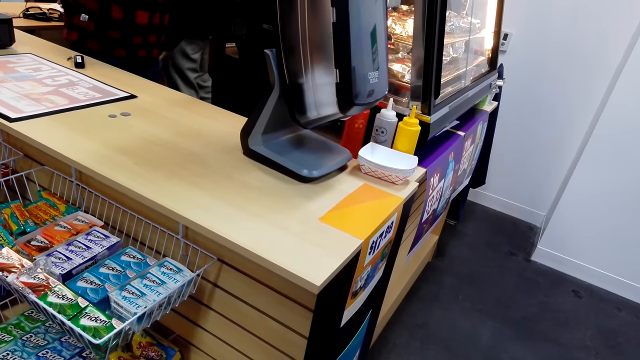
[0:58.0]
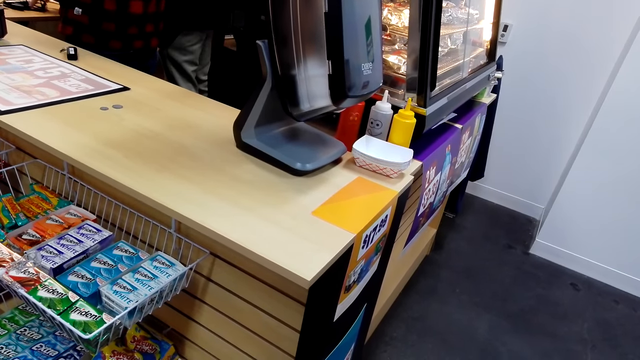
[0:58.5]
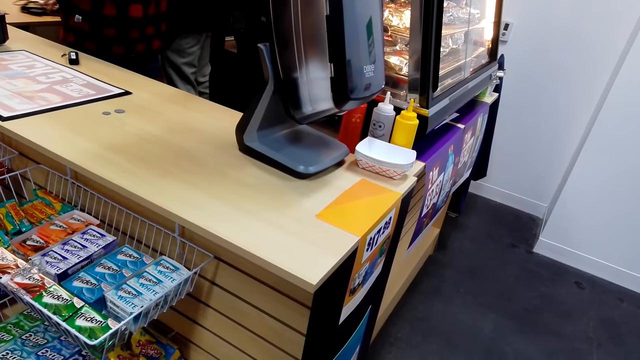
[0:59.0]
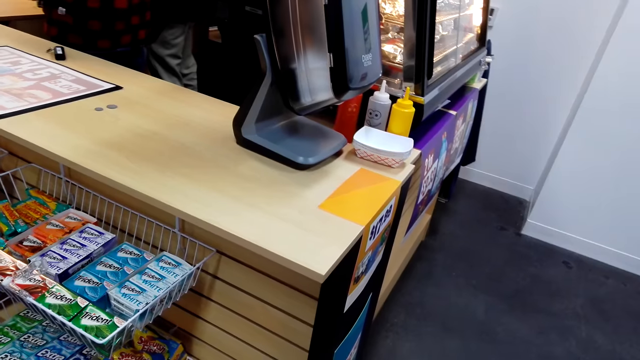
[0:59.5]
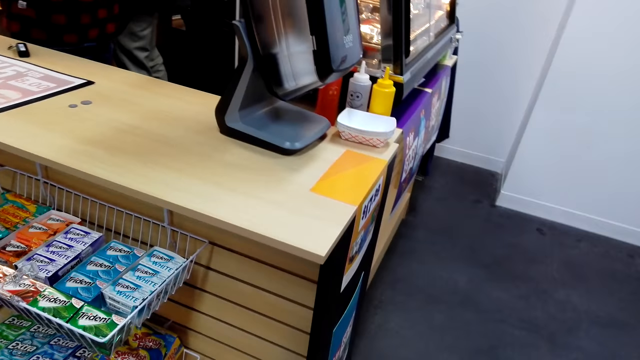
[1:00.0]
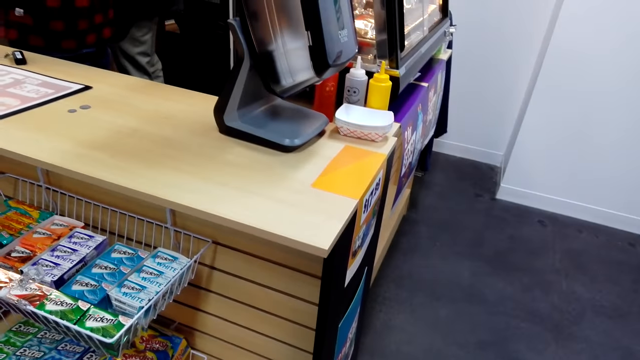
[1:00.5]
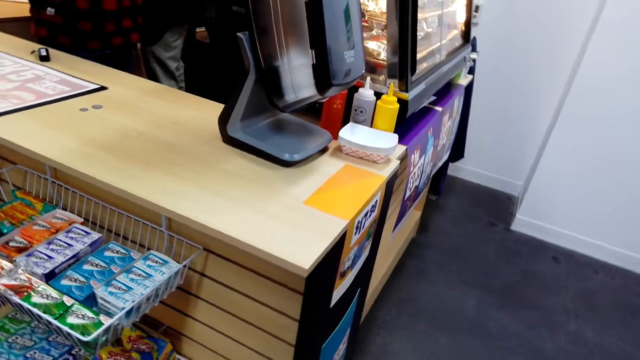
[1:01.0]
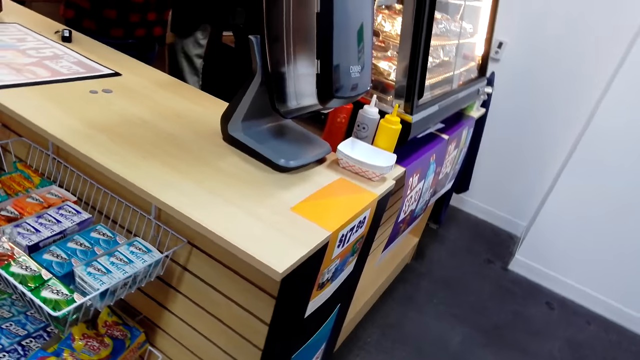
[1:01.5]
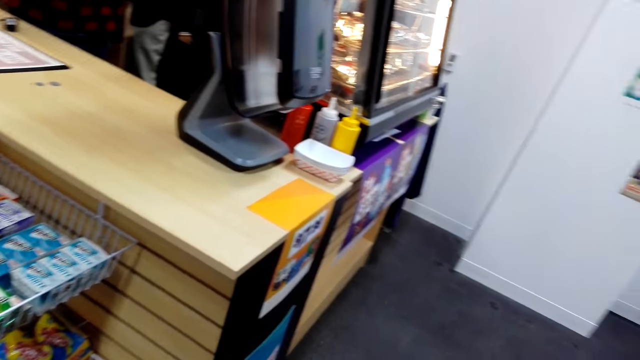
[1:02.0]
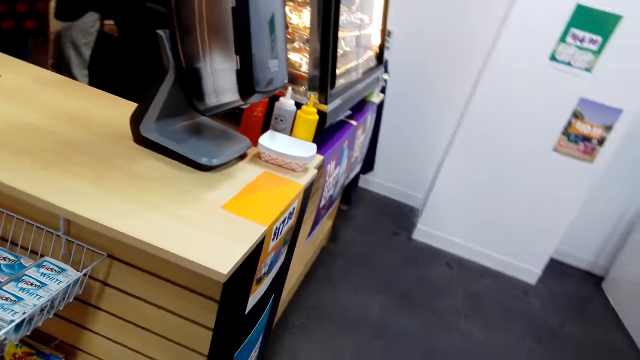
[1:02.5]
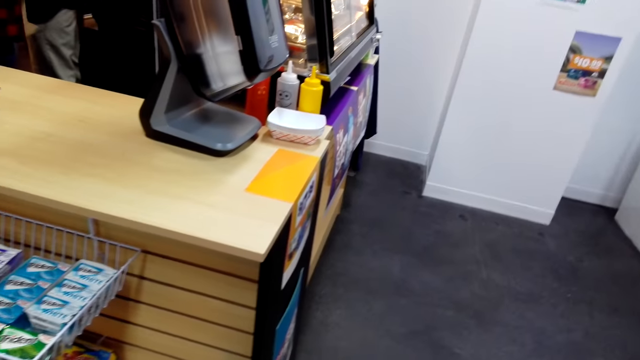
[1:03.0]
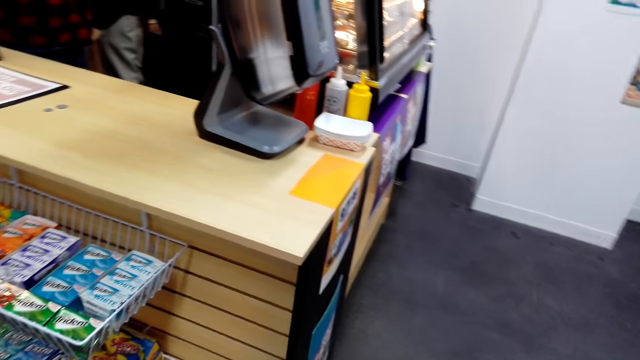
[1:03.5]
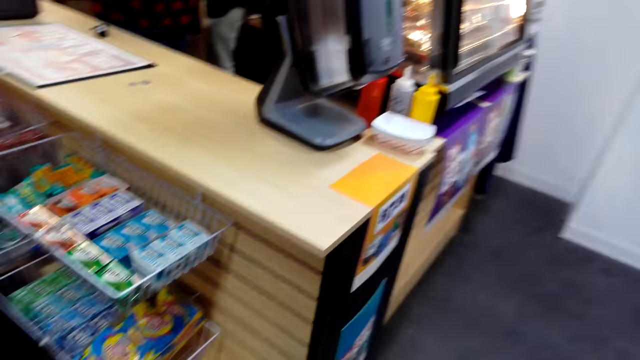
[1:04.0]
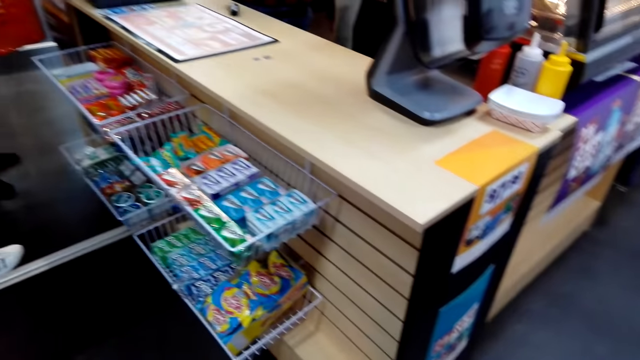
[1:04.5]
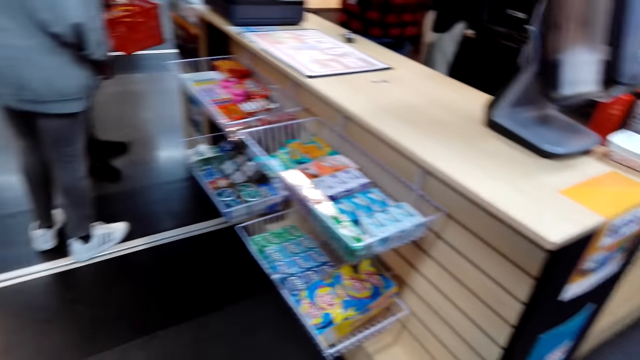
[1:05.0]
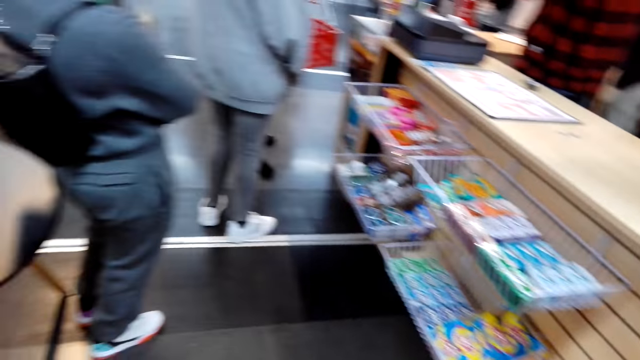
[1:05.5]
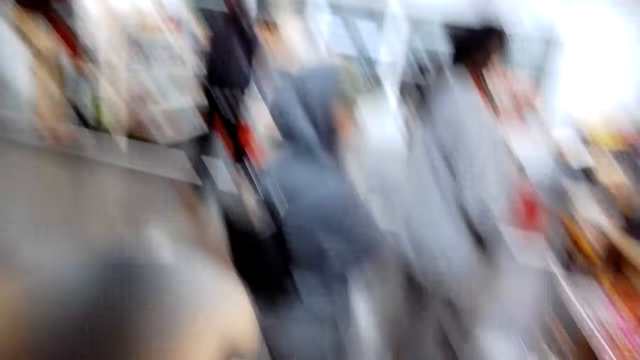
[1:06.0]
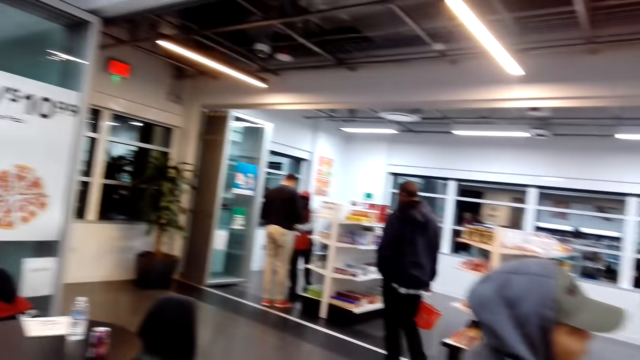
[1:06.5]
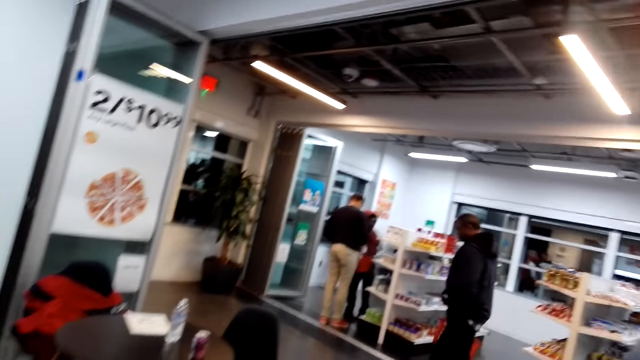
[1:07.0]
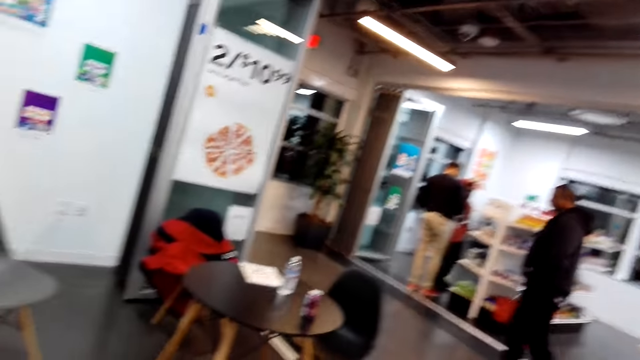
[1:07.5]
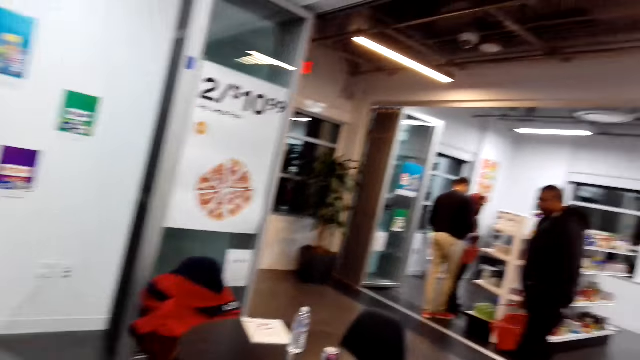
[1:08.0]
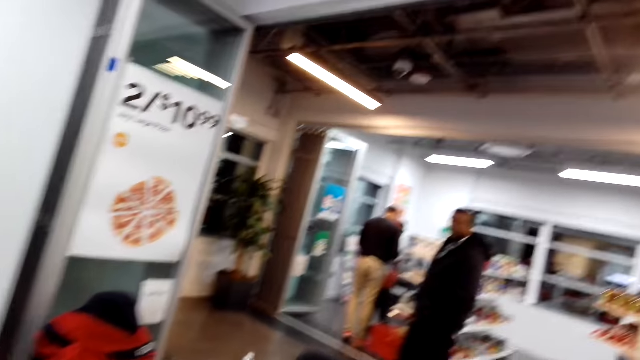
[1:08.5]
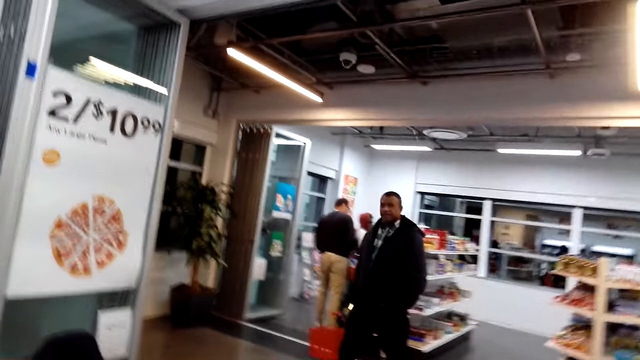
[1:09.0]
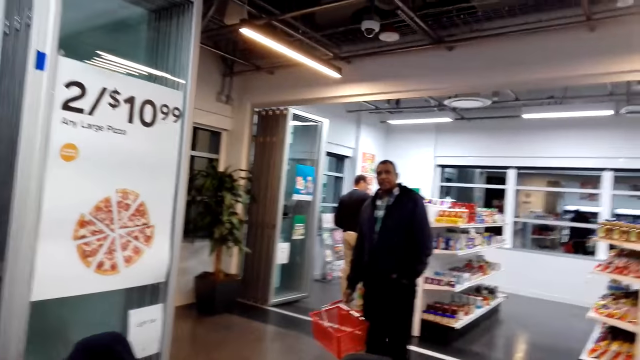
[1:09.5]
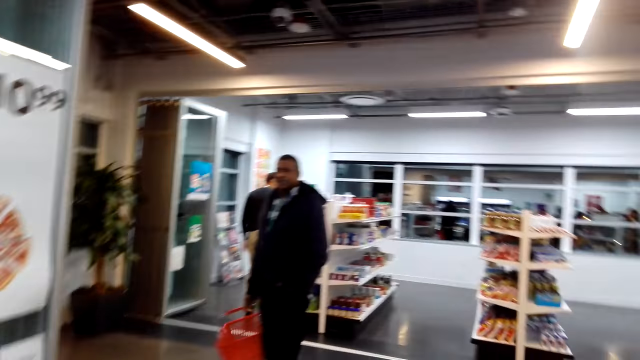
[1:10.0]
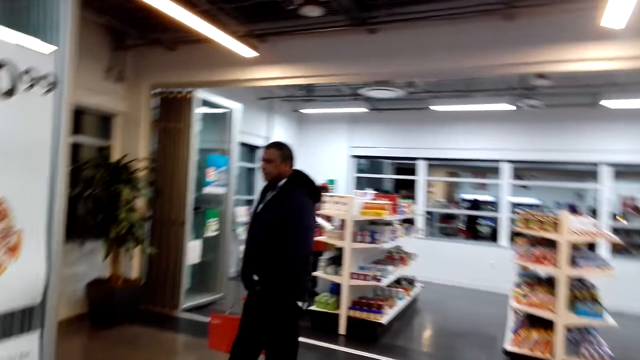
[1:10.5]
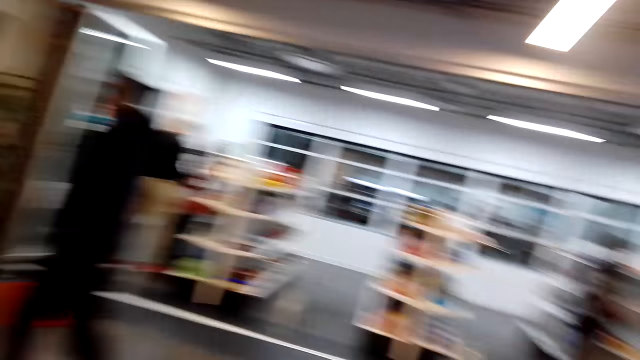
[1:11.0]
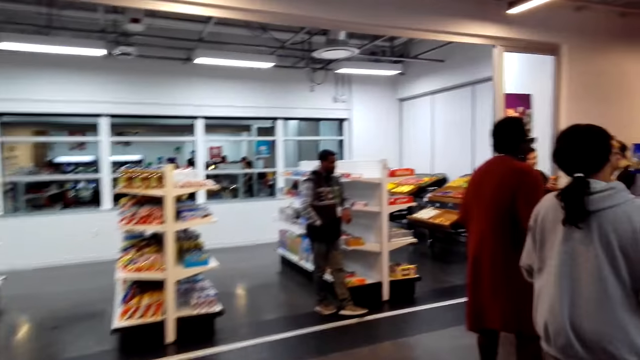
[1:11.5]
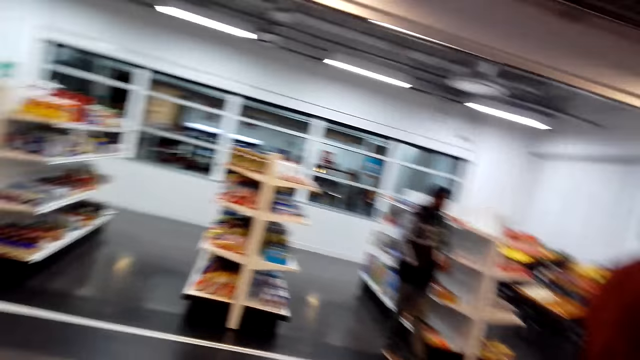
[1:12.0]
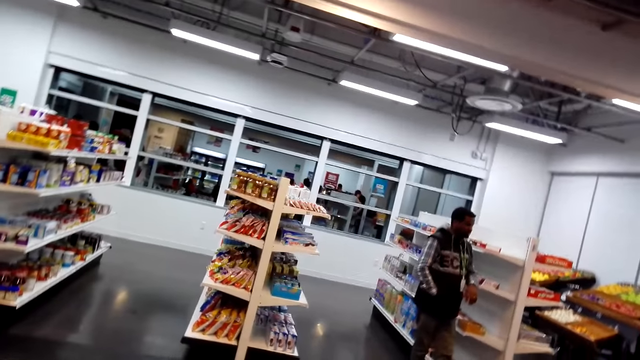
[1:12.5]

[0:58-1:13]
The camera wearer looks at the cashier. A man steps forward. Another man appears. The camera wearer looks around. The first man steps forward. The camera wearer walks around and looks around.

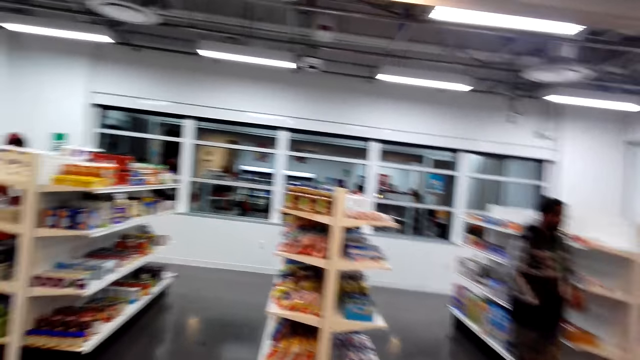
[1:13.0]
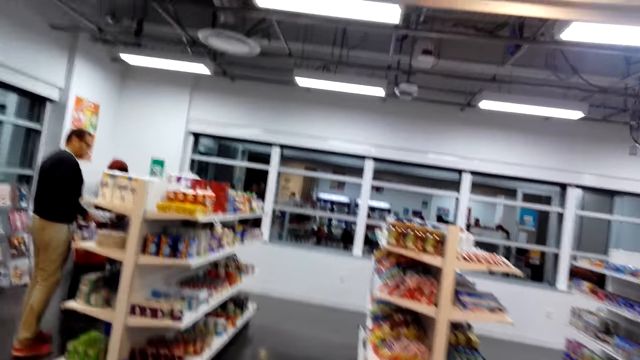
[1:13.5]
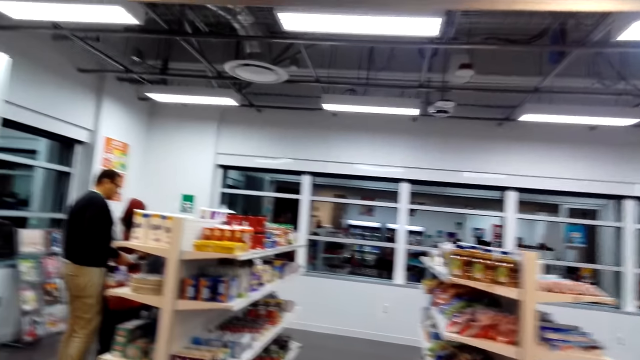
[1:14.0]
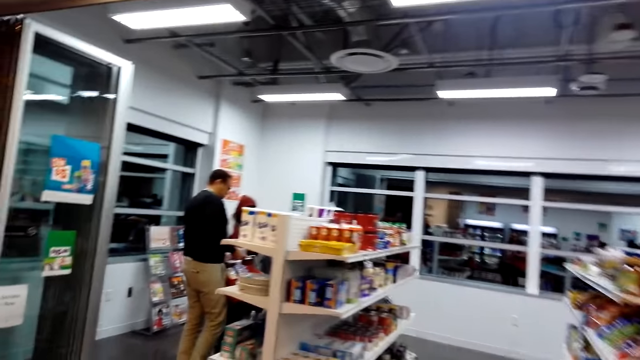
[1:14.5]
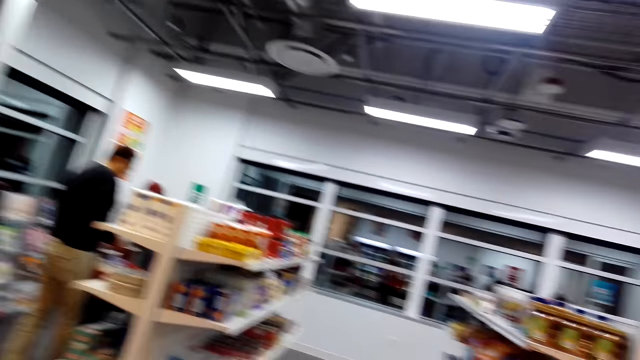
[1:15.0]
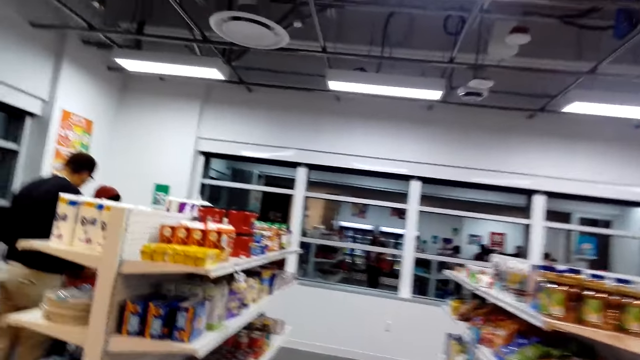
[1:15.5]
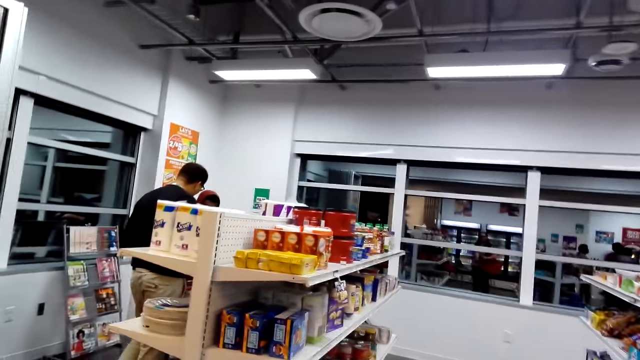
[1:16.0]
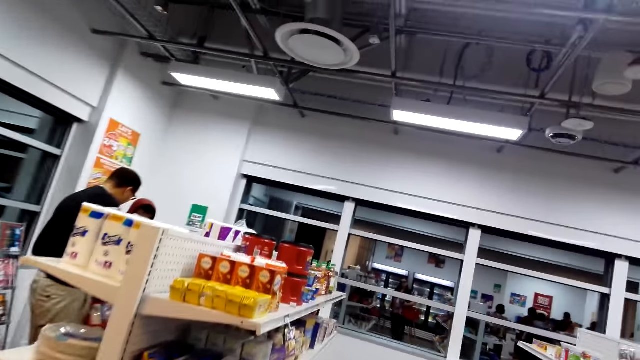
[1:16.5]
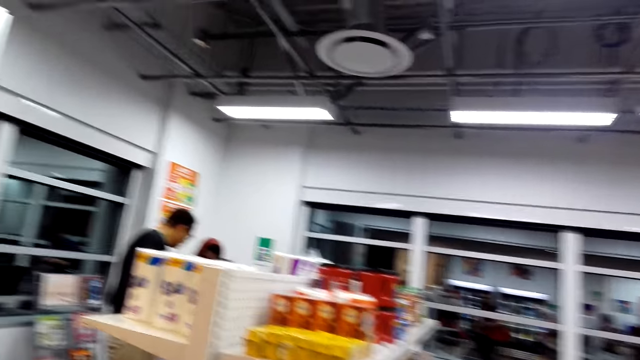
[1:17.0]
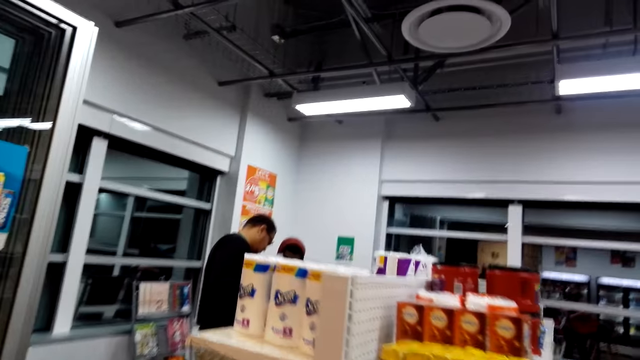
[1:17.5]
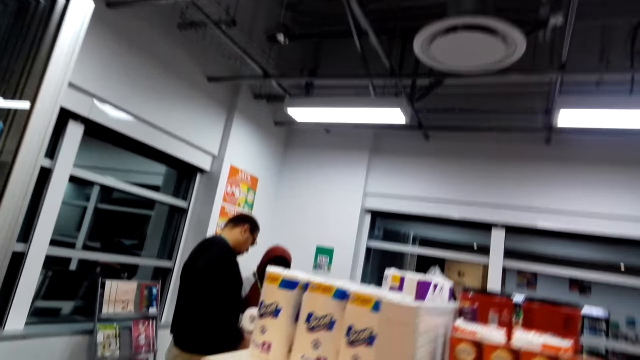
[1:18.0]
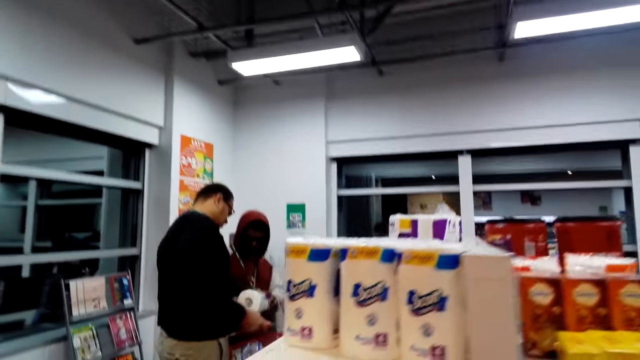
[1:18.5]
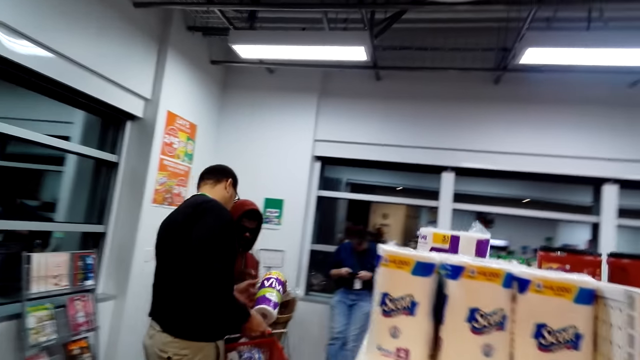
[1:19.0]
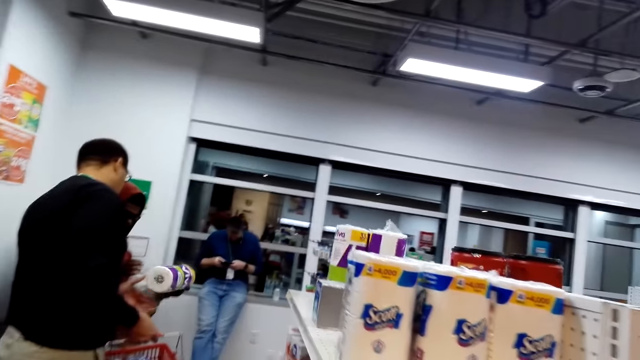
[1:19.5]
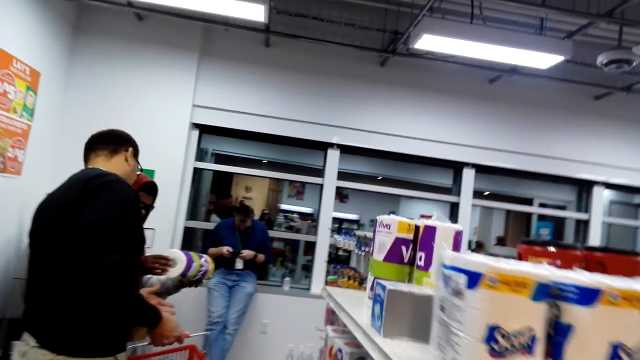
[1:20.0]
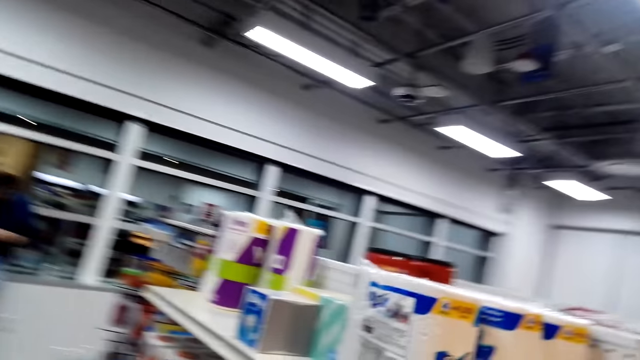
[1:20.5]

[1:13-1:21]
The camera wearer sings while walking around. A man looks at the shelf. The camera wearer looks around. Another man looks at the tissue. The first man looks at the tissue. A lady looks at something.
